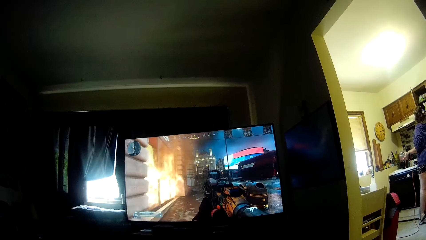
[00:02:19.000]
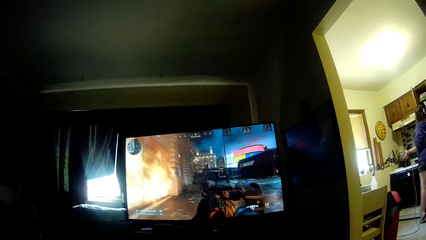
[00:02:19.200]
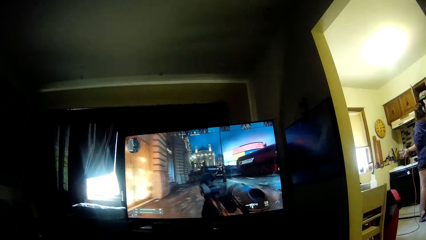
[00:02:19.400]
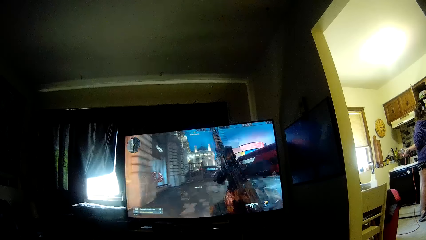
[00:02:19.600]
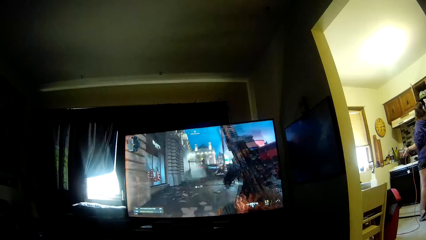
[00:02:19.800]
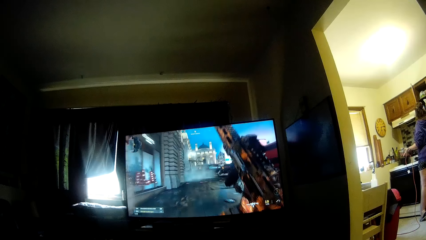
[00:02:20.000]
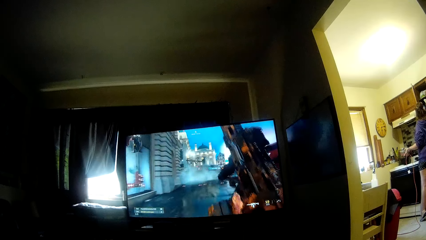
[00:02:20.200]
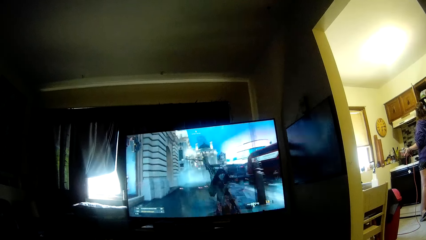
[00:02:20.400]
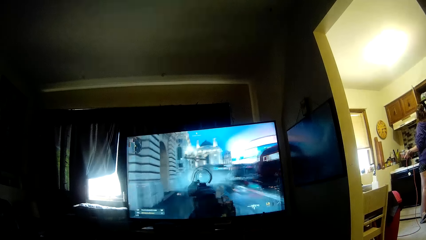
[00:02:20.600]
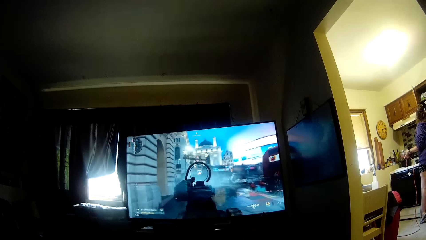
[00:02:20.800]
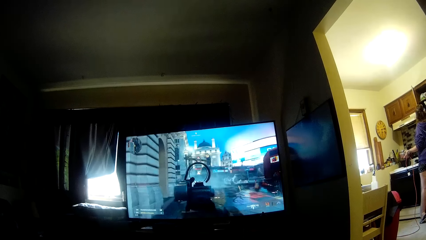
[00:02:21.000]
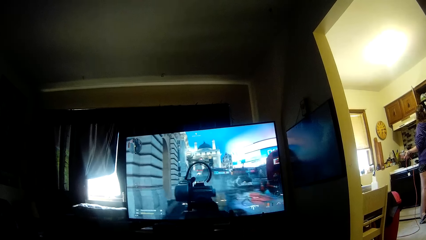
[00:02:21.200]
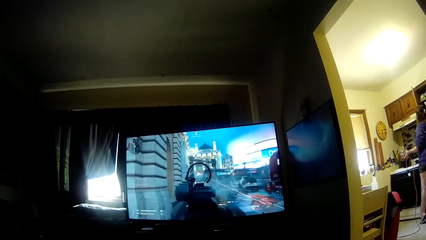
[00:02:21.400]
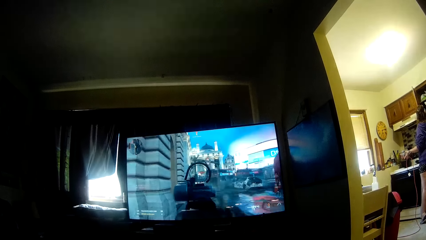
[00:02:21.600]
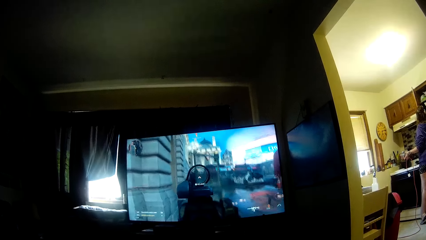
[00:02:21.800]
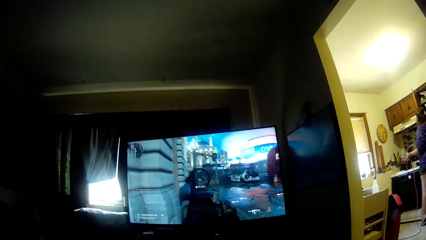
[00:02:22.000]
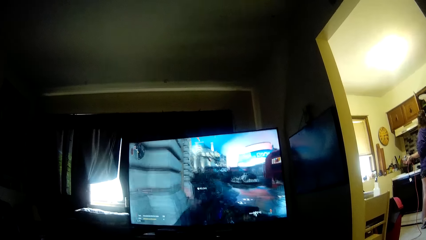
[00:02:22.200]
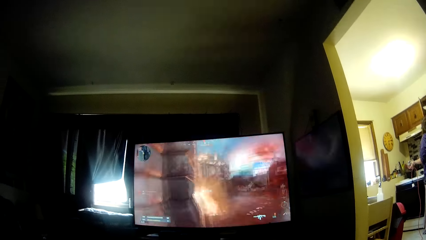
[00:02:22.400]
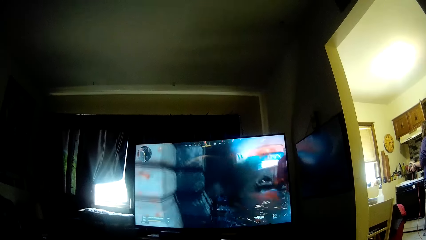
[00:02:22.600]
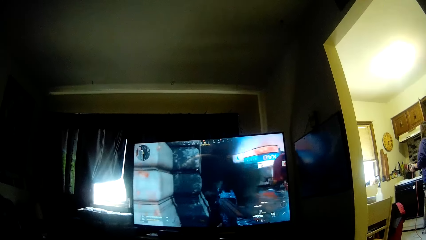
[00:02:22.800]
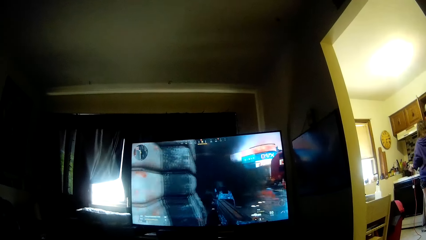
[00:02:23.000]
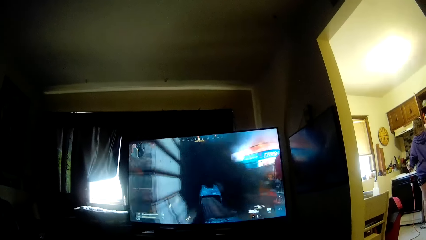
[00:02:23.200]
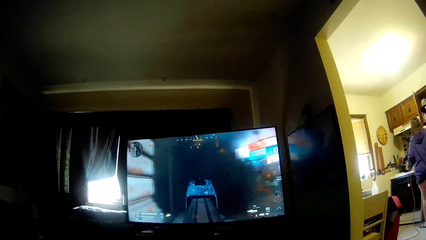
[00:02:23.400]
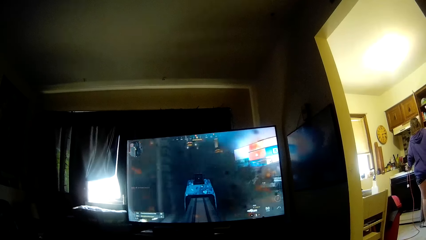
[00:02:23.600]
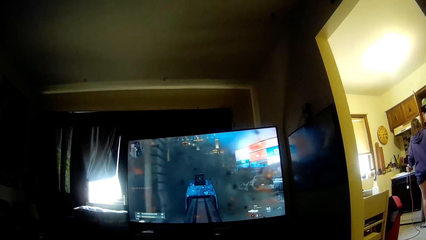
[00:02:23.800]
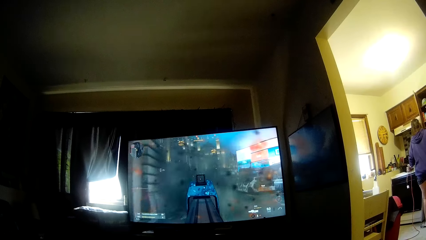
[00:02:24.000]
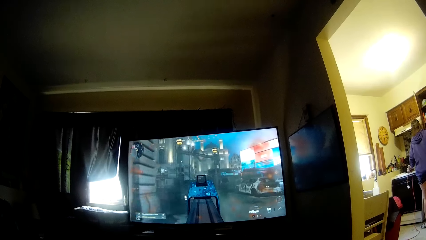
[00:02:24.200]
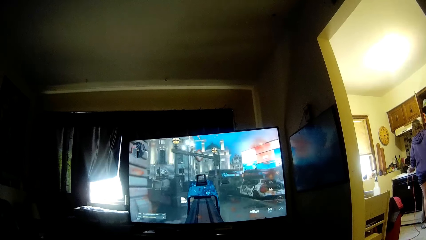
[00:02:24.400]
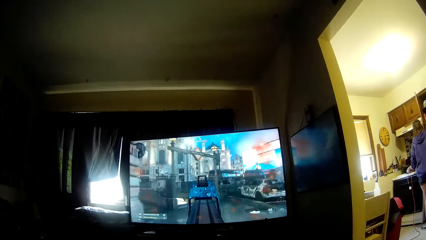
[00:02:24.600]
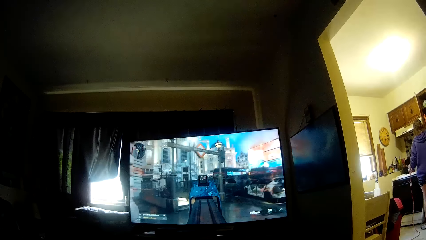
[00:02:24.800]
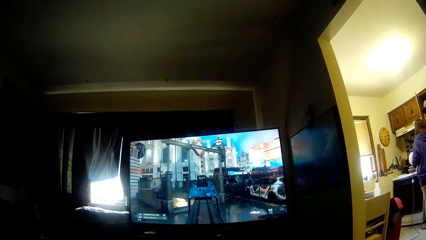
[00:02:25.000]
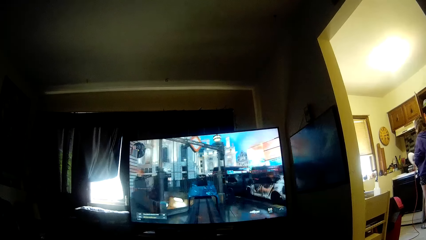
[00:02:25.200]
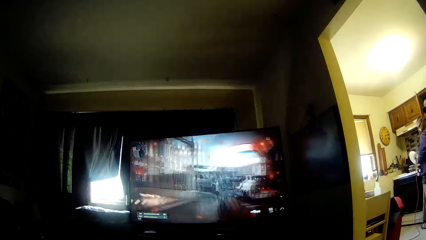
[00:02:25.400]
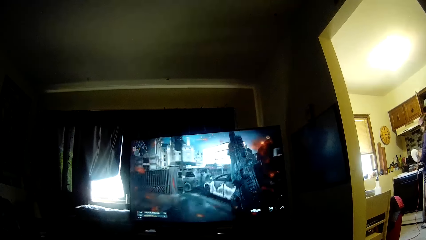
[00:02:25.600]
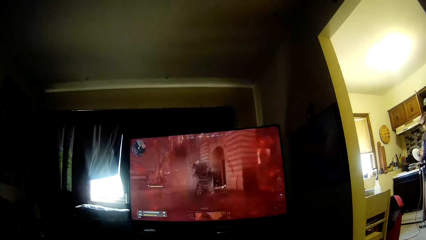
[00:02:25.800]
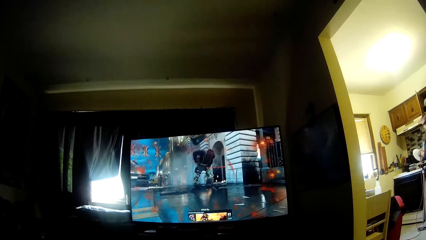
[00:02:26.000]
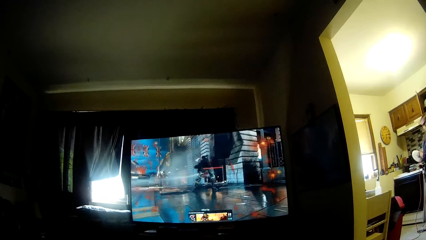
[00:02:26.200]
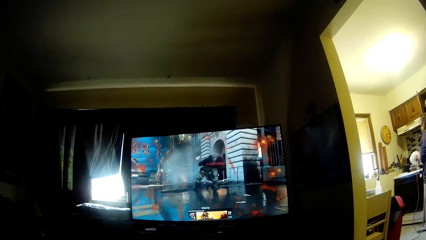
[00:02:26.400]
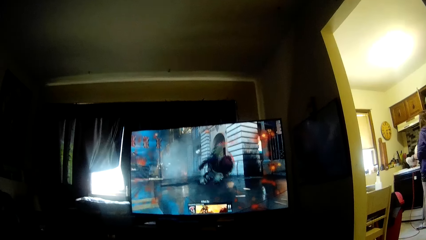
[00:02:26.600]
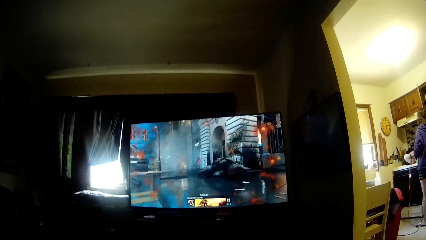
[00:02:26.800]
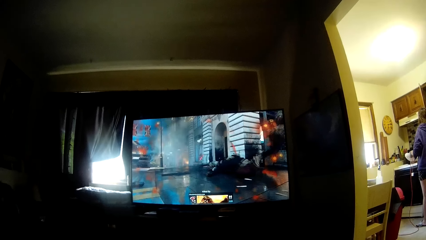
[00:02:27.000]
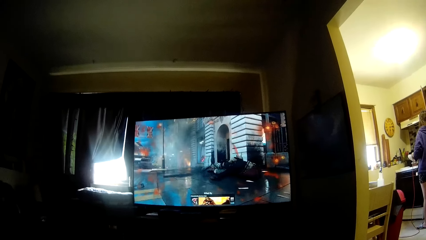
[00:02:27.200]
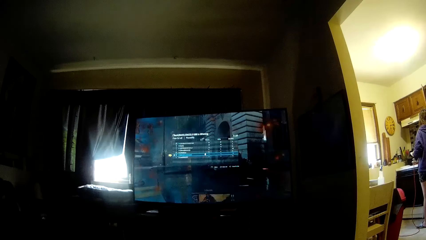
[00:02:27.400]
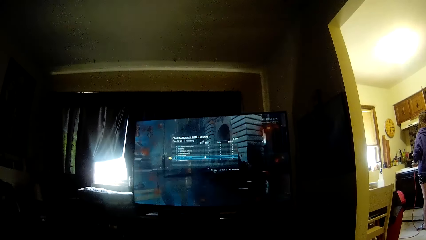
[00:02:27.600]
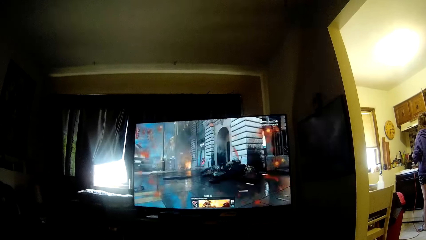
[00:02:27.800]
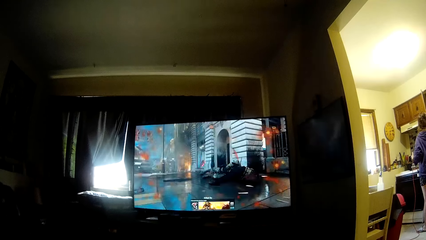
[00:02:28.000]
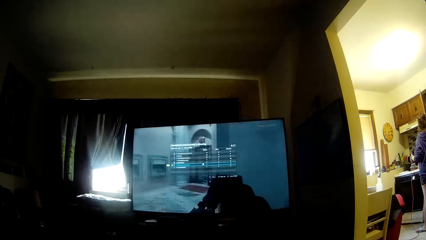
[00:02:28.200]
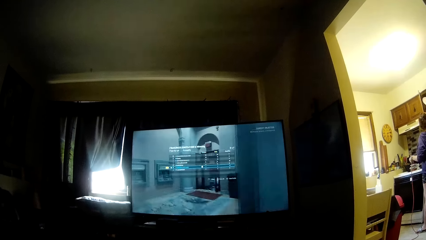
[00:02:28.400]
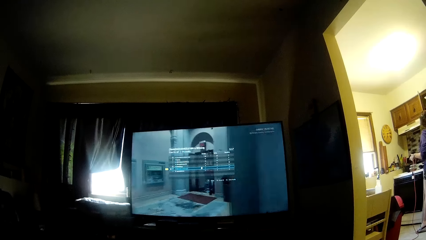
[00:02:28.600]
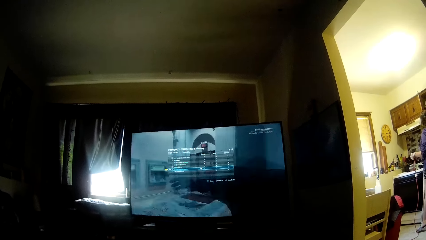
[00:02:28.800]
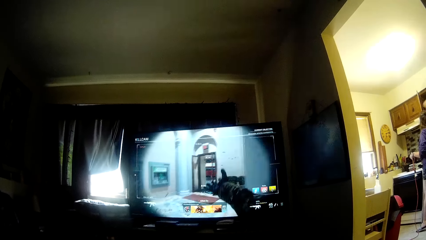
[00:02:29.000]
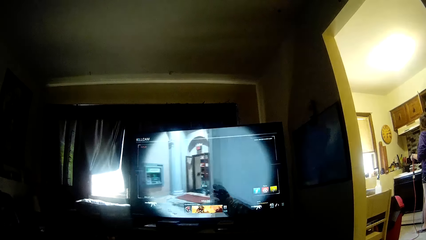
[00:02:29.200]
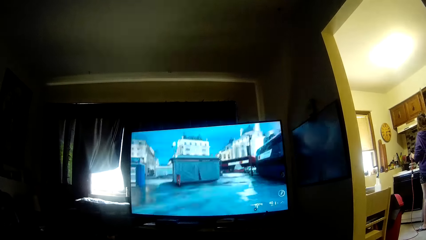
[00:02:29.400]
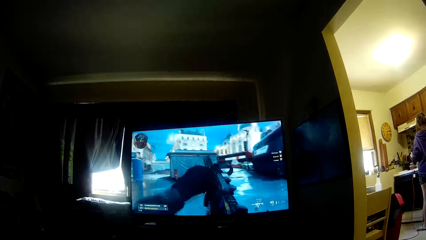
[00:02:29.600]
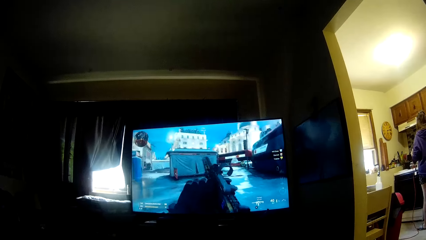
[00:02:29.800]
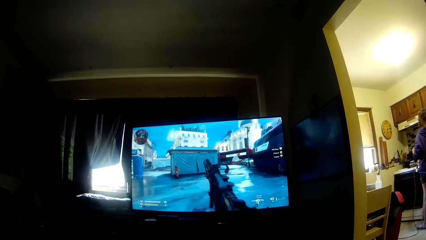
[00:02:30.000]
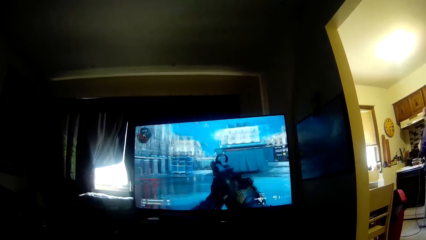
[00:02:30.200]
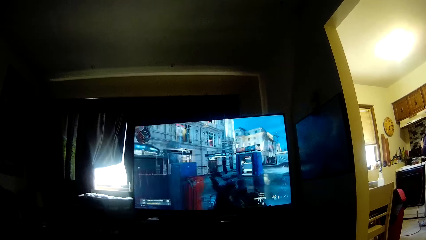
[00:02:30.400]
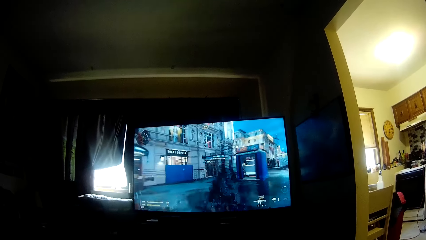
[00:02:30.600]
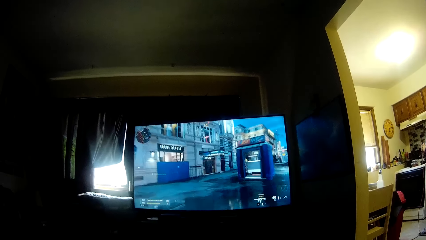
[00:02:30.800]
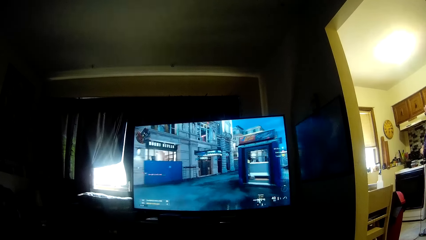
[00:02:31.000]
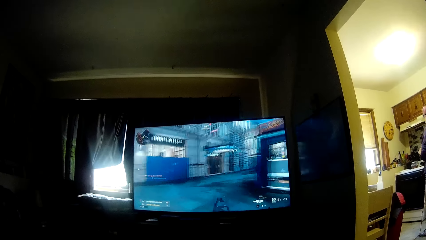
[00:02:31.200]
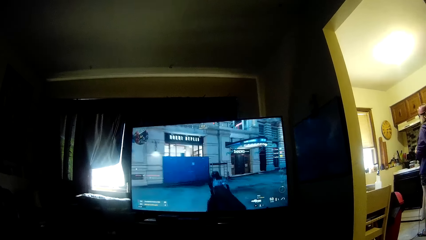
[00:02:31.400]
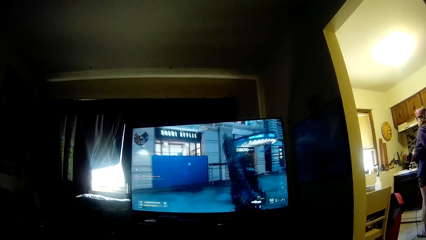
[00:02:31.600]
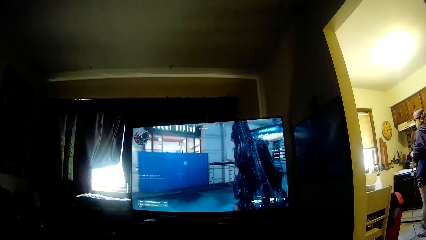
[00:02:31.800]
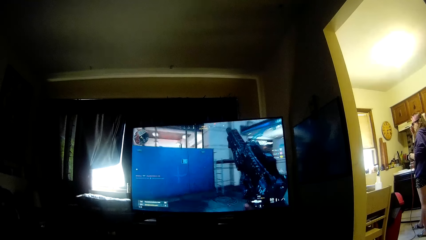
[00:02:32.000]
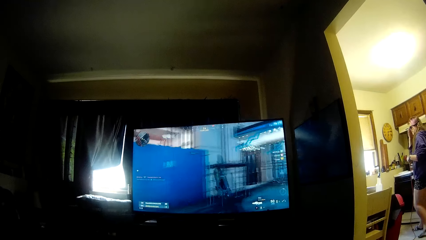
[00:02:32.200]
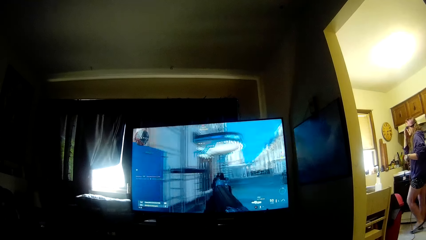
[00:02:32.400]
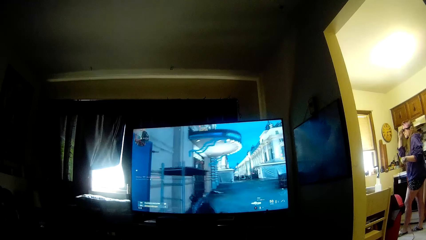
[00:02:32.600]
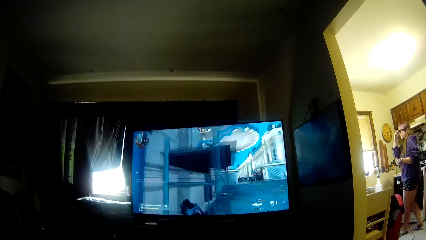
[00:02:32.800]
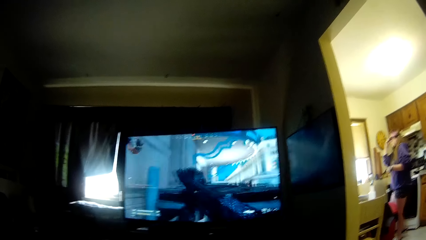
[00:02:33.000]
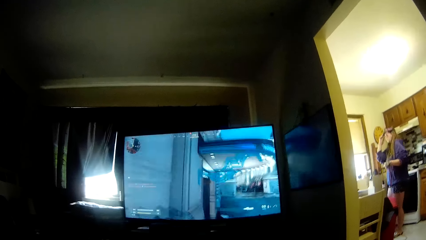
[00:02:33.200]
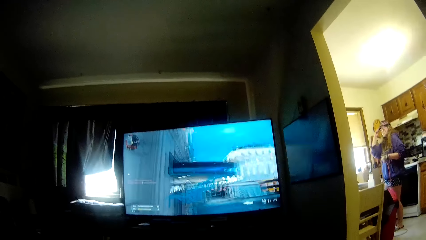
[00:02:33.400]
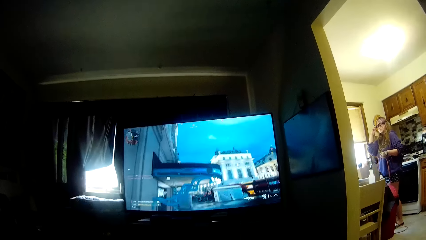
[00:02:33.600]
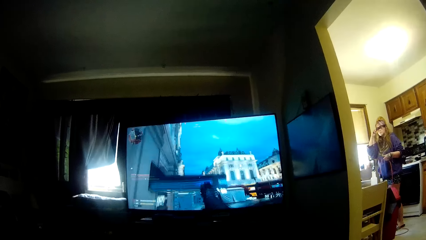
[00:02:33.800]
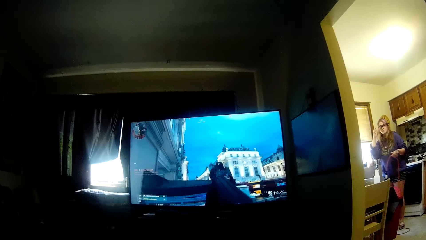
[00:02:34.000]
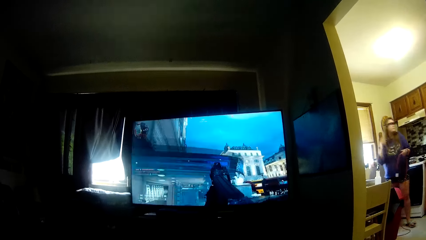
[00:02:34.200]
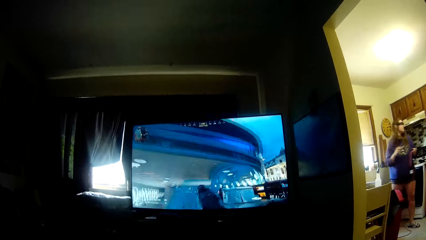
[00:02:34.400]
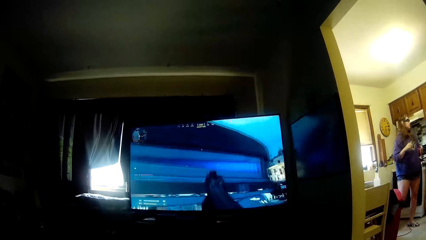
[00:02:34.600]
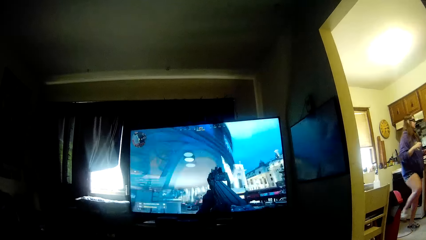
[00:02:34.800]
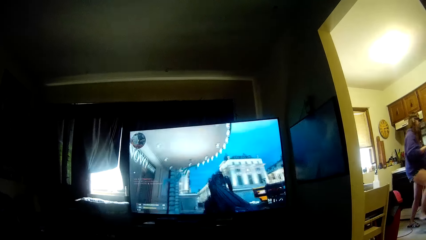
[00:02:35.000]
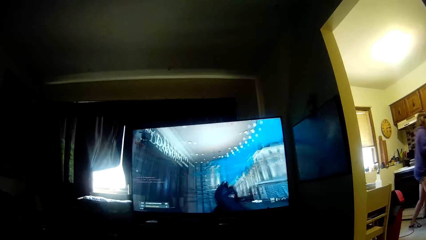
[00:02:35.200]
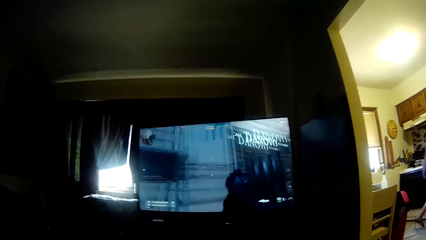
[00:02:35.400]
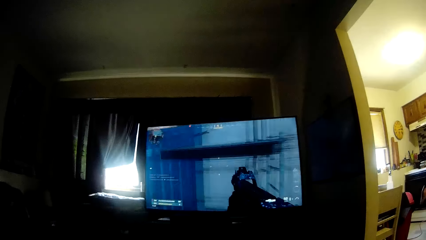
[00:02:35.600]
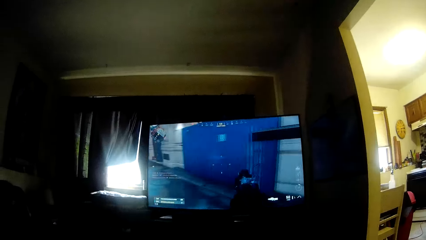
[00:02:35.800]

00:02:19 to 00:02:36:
The woman picks up a set of plates from the cabinet with her right hand. She separates the plates with both hands. She returns the other half of the plates to the cabinet with her right hand. She shuts the cabinet door with her right hand. She touches her glasses with her right hand. She walks towards a table.
